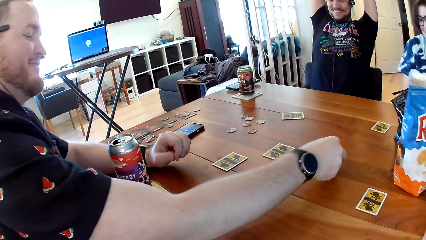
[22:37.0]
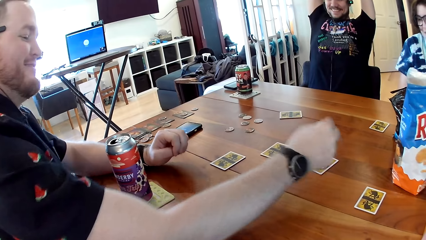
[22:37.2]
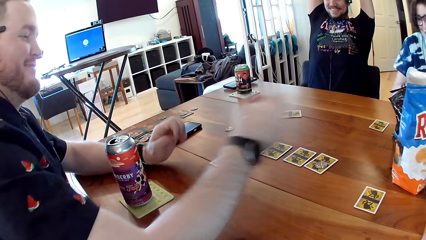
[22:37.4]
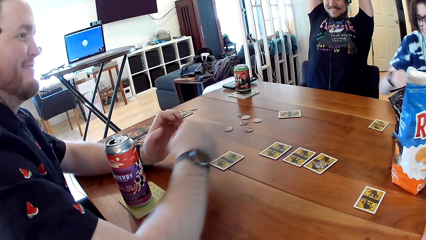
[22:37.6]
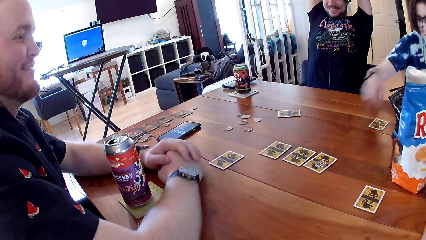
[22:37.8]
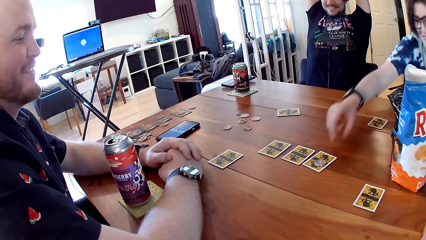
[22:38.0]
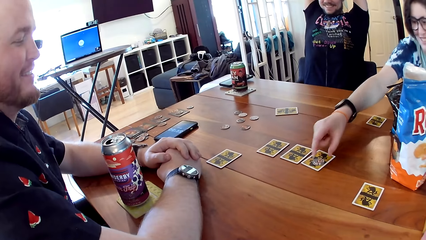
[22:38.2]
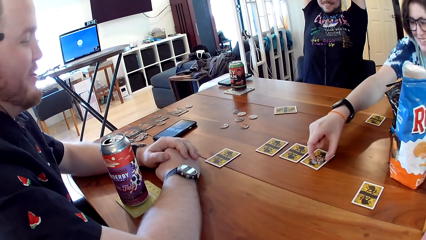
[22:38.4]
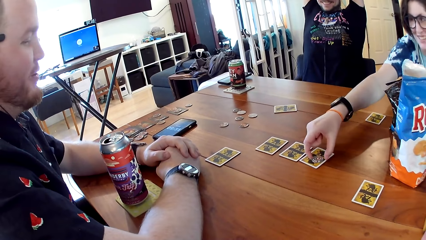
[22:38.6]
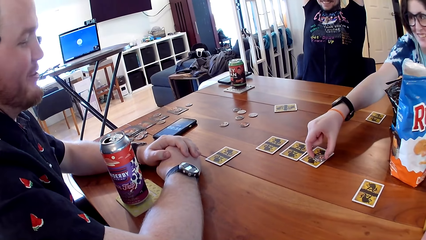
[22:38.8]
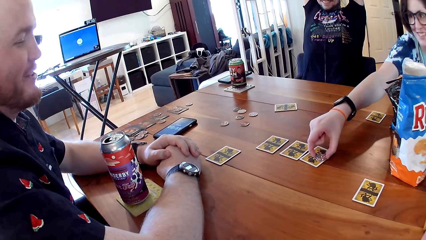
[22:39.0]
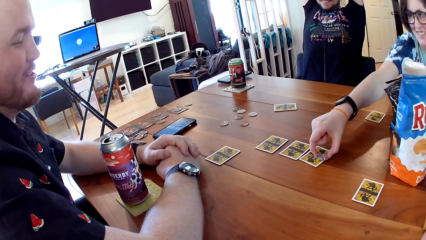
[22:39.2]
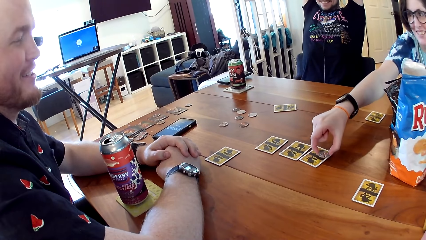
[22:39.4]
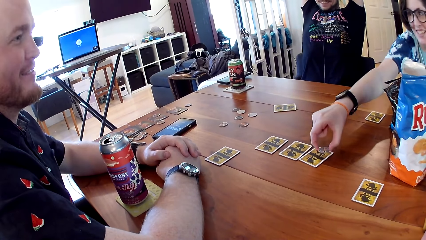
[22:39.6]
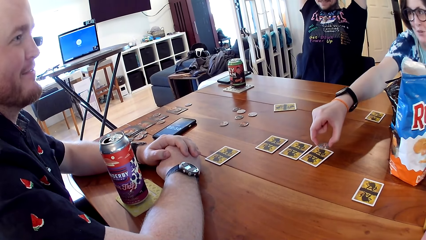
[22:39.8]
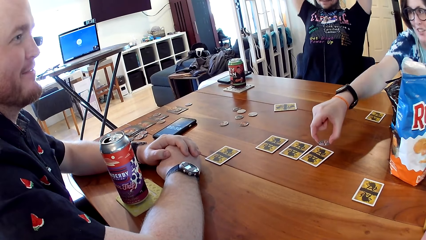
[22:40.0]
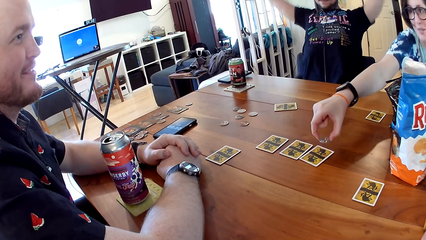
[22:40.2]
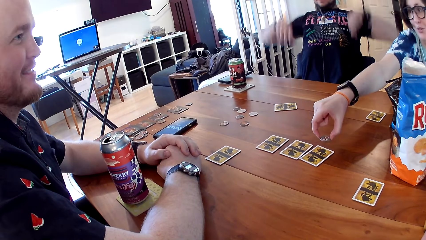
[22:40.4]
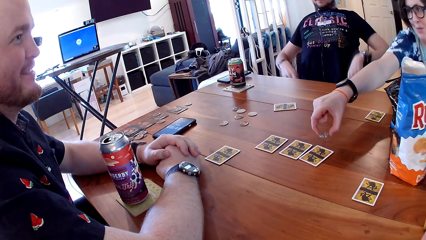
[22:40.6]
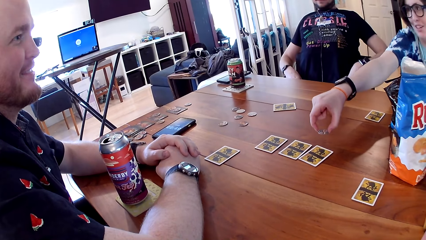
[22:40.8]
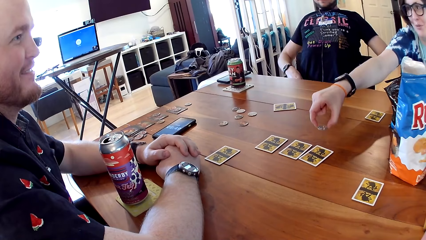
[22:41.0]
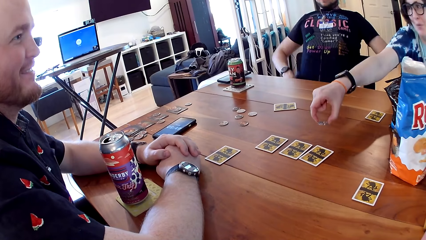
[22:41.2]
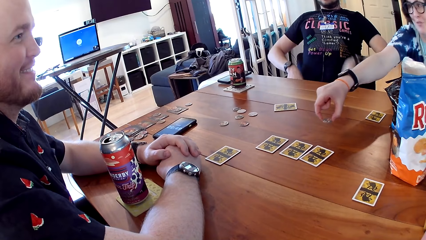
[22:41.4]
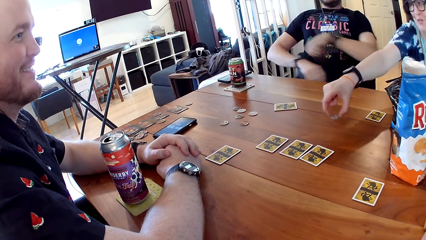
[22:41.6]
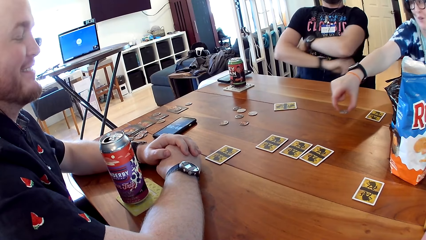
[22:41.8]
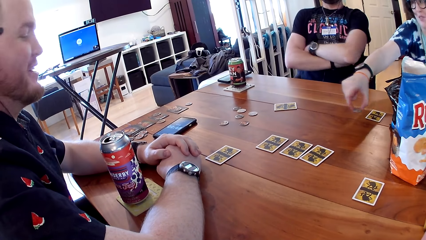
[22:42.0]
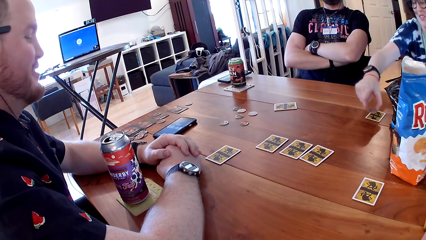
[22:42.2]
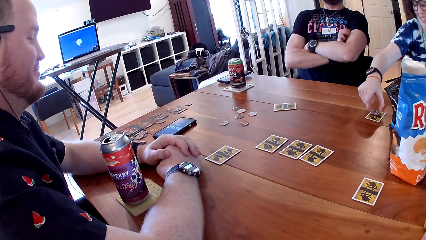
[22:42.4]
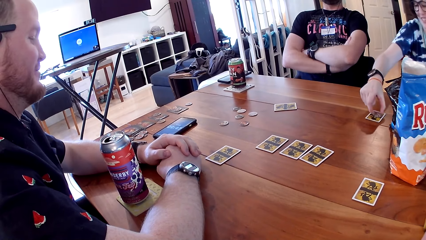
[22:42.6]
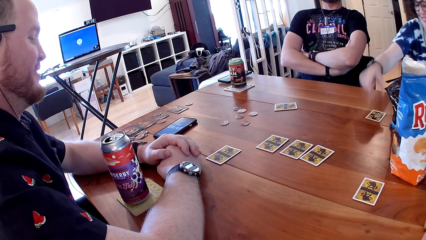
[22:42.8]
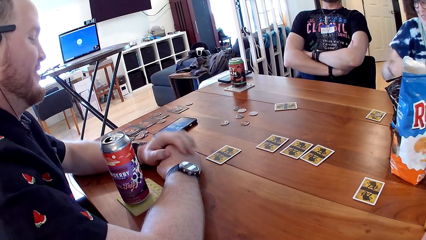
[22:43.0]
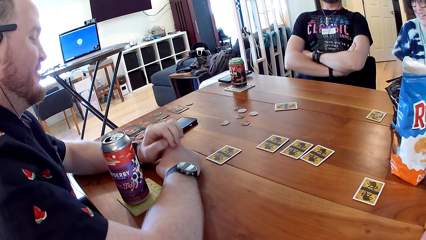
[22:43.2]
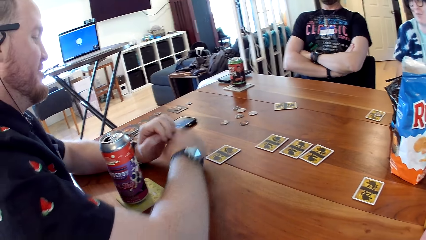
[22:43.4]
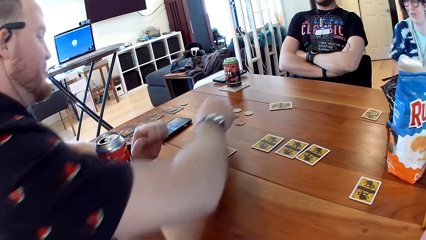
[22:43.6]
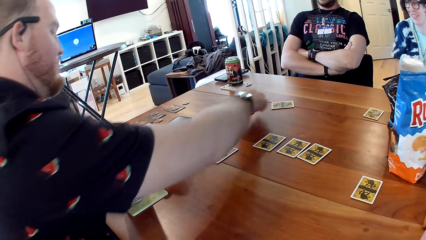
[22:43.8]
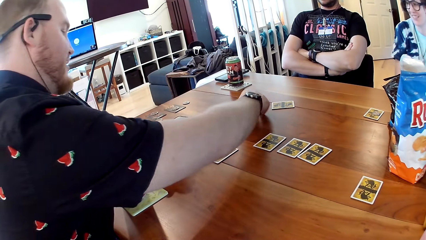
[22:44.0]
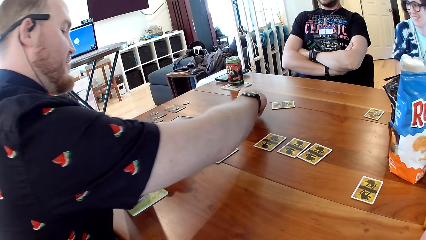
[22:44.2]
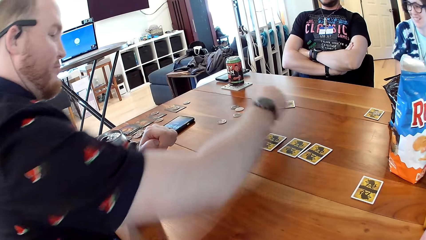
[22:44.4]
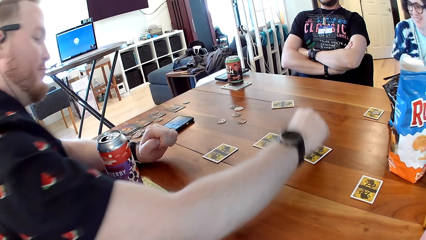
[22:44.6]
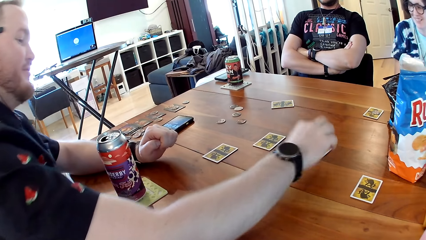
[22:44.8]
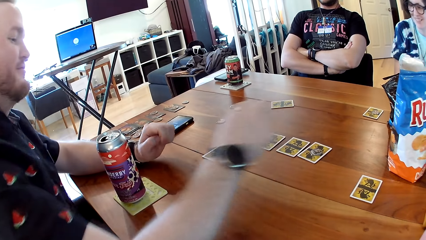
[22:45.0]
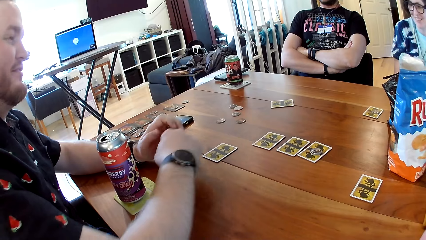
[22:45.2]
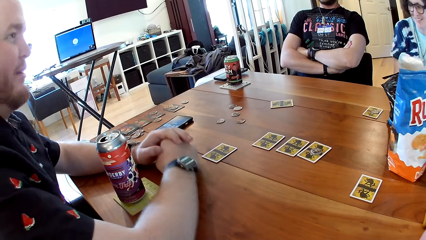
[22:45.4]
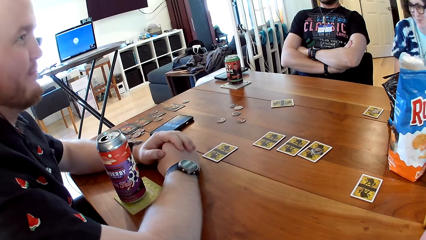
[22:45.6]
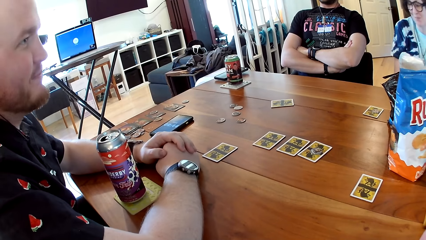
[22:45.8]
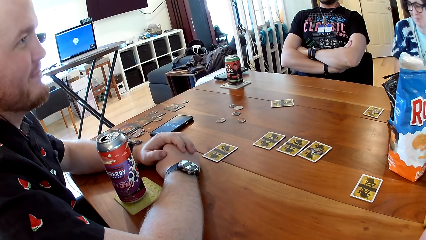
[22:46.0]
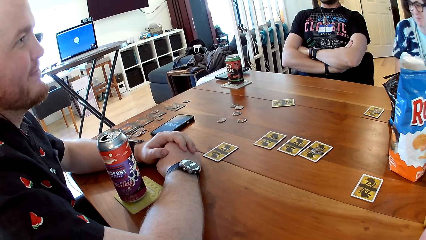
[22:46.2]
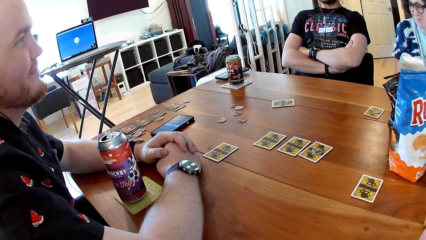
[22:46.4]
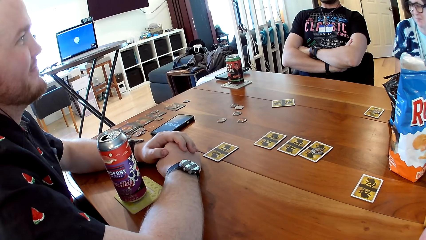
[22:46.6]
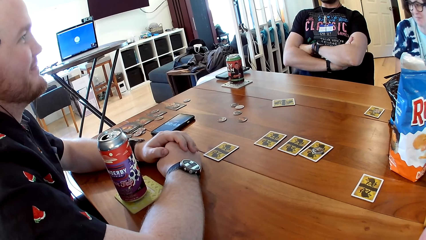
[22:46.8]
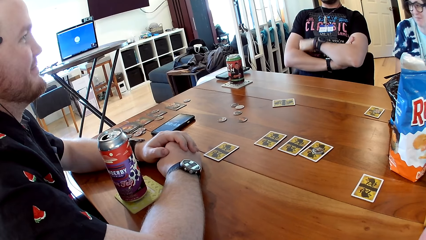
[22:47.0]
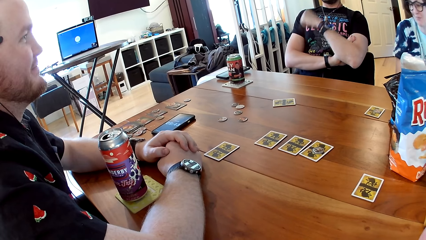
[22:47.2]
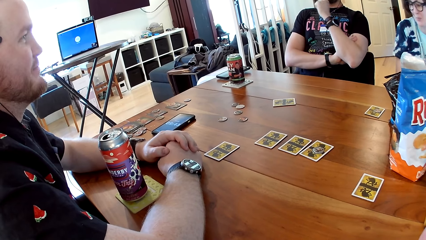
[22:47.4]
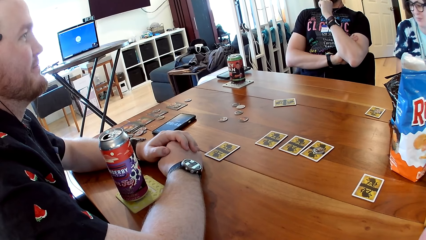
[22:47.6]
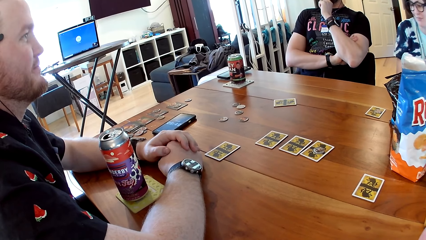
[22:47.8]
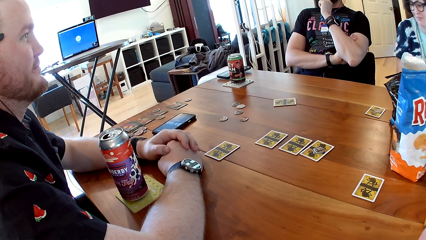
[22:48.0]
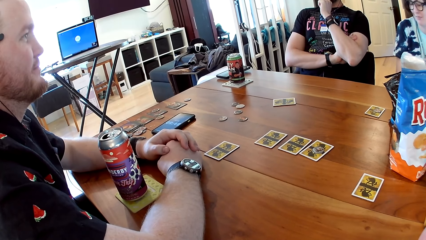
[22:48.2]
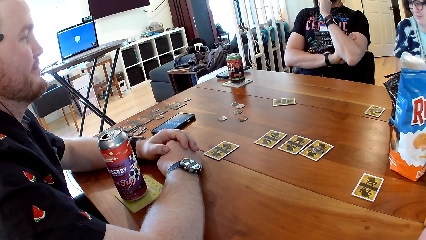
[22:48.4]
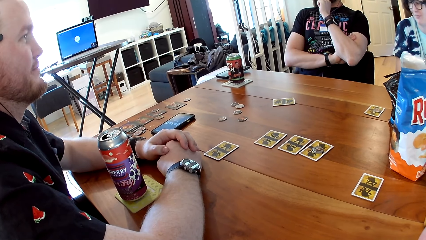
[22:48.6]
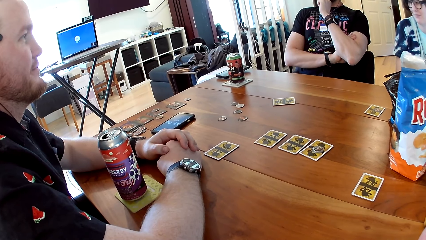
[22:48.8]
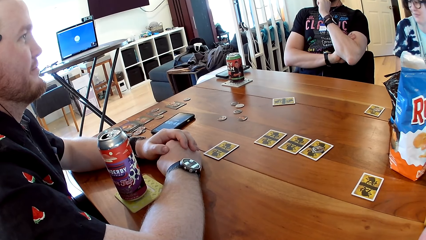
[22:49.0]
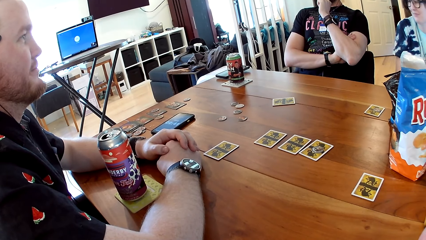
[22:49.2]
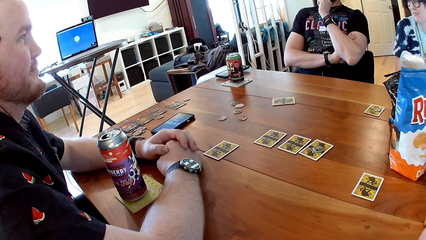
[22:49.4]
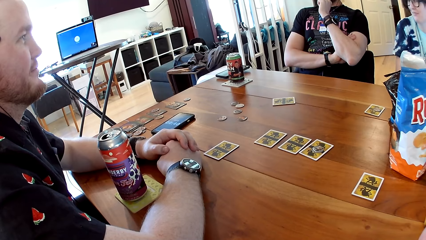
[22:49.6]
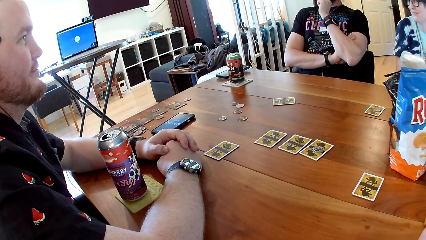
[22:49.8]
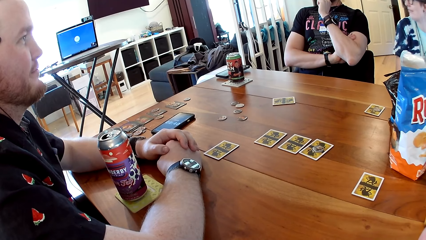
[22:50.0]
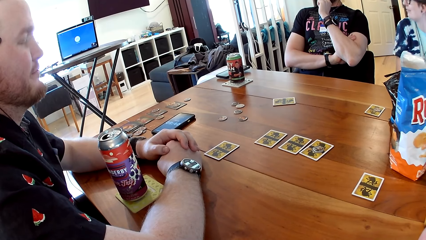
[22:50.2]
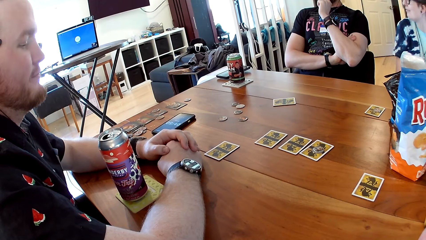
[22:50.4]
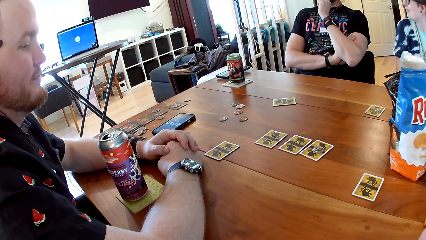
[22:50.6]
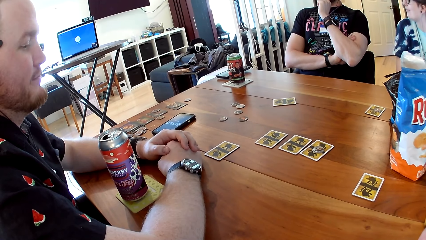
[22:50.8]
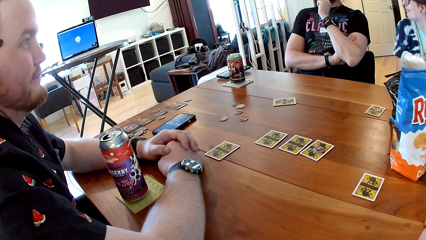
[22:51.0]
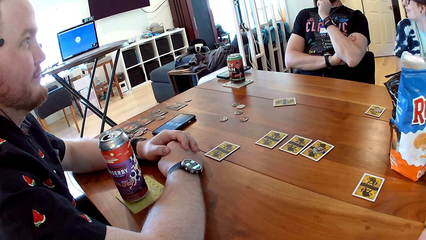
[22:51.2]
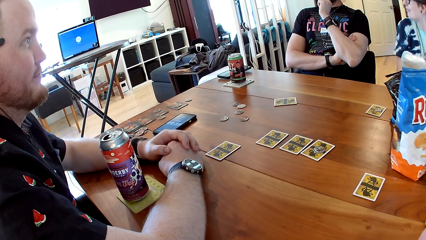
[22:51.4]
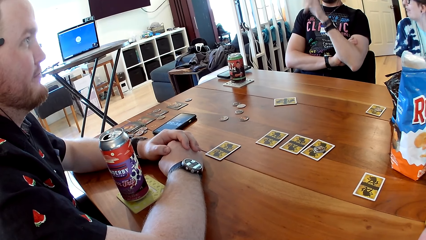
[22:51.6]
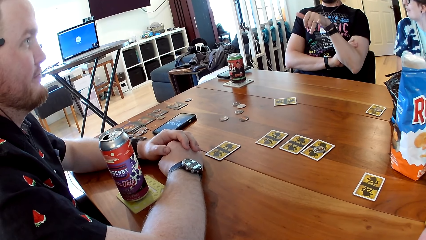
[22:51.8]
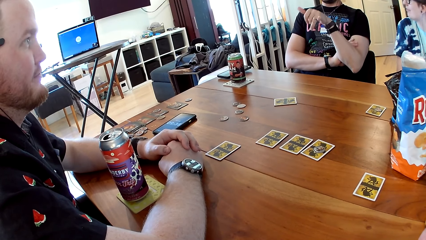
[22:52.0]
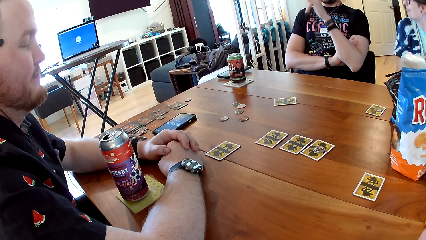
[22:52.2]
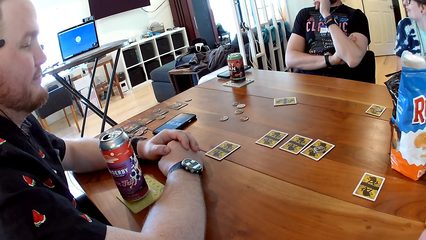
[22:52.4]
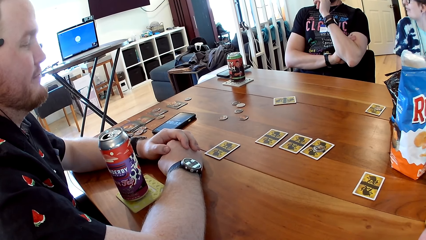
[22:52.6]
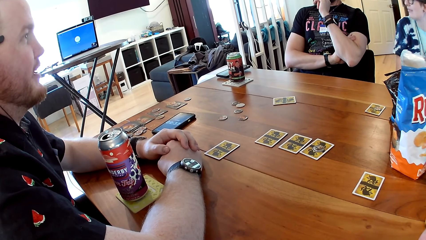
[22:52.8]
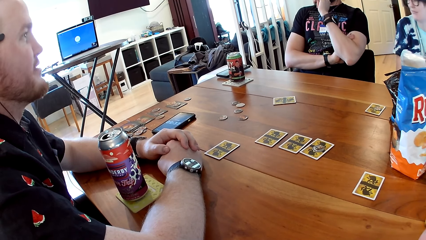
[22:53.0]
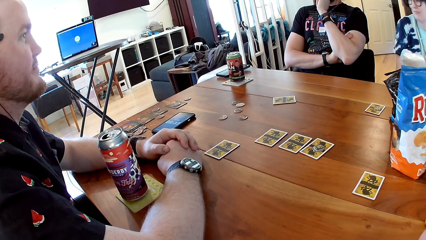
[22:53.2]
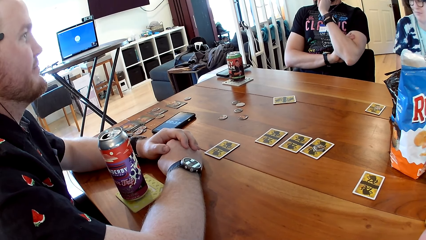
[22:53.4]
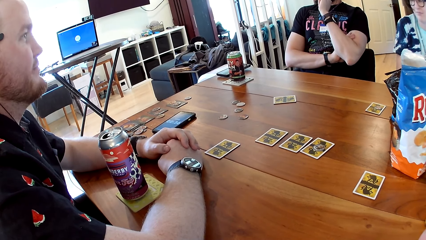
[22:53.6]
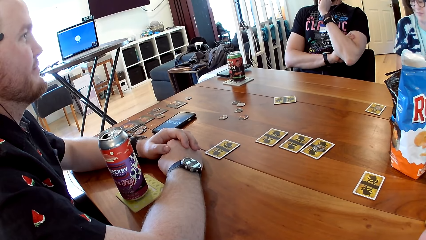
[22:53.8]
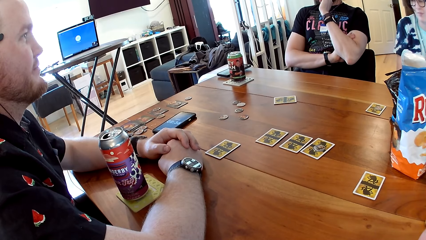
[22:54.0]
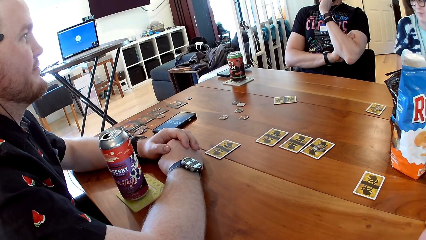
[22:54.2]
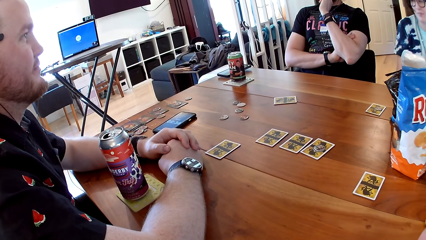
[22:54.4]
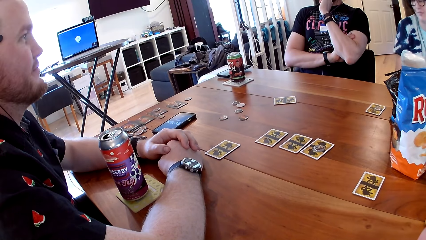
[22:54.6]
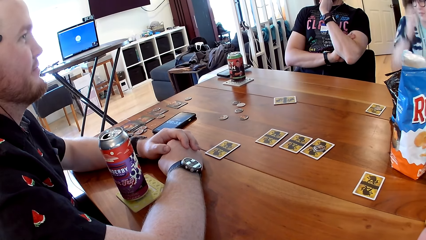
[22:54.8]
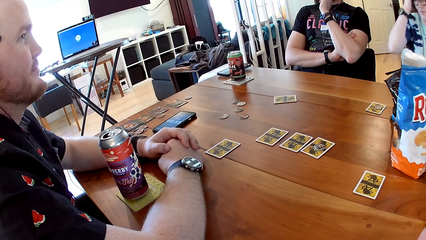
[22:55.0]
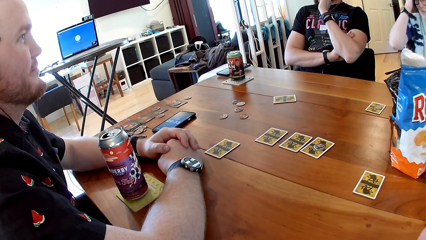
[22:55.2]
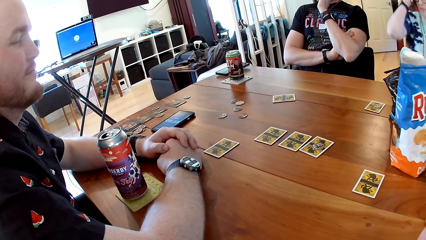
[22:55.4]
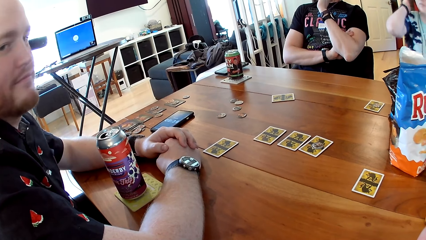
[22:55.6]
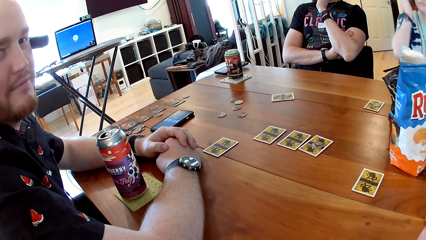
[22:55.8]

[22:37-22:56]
A man drops the token or coin on the game card with his right hand. The man folds his hands on the table. Another man puts down his hands. A woman picks the coin. The other man folds his hands. The woman puts down the coin. The first man picks up the token on the table with his right hand and drops the token on the game card with his right hand.
